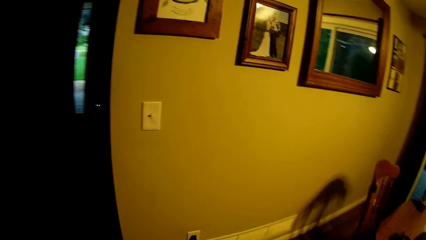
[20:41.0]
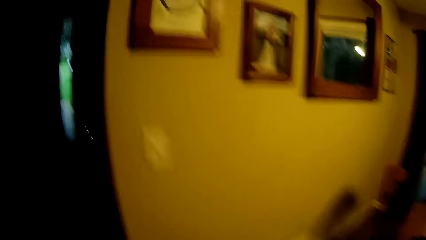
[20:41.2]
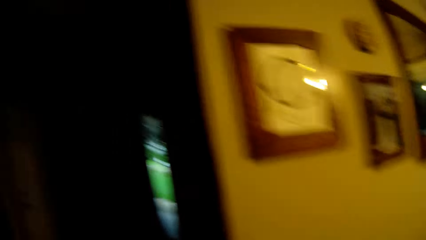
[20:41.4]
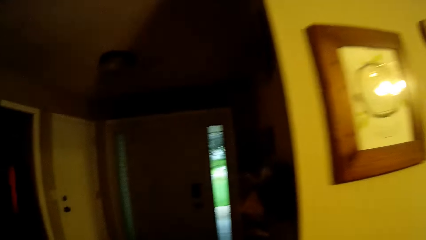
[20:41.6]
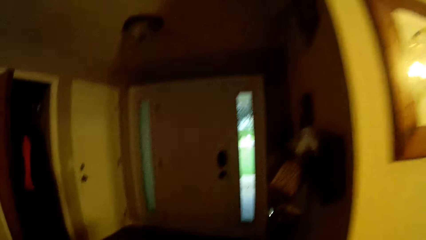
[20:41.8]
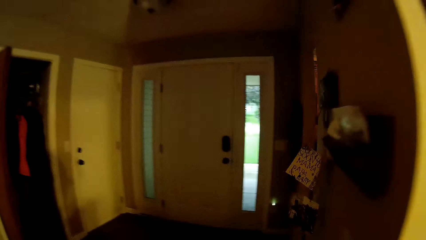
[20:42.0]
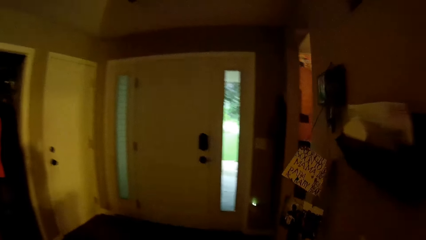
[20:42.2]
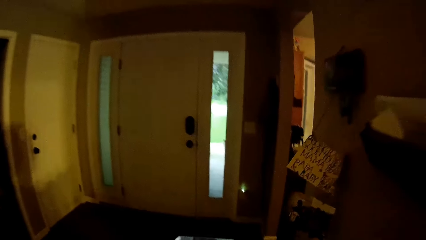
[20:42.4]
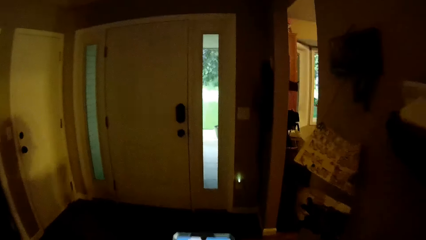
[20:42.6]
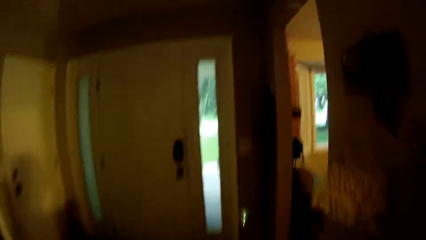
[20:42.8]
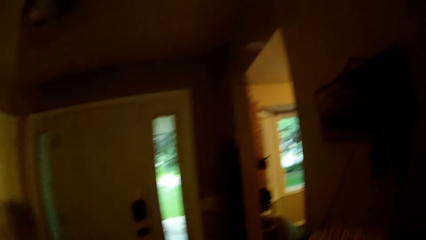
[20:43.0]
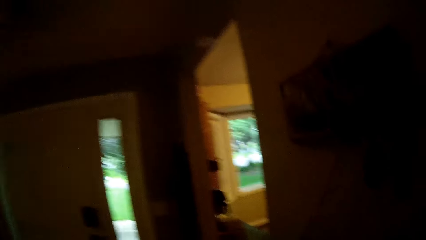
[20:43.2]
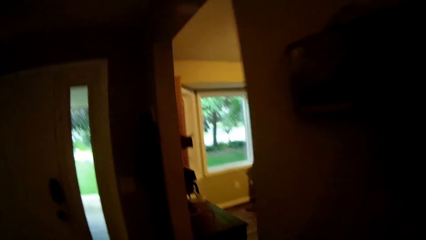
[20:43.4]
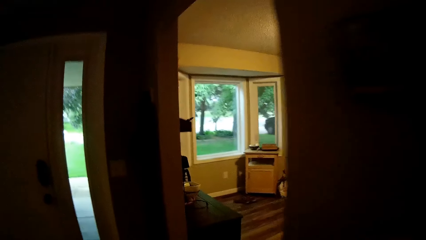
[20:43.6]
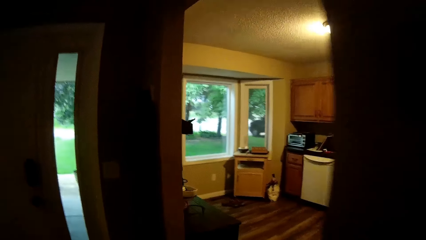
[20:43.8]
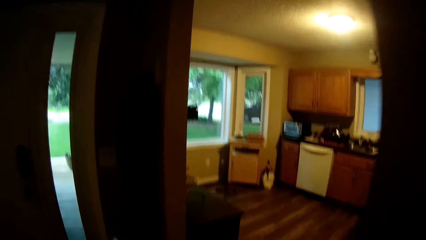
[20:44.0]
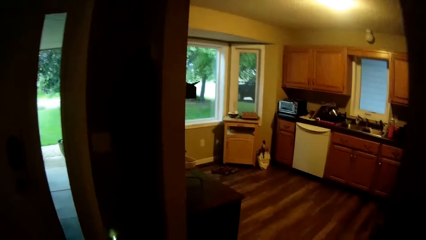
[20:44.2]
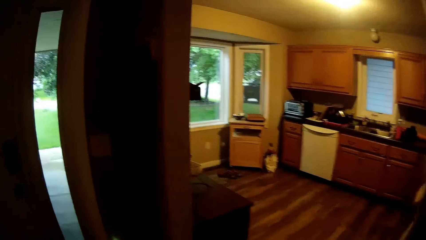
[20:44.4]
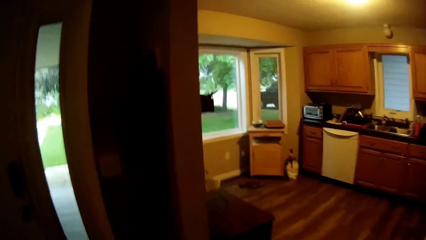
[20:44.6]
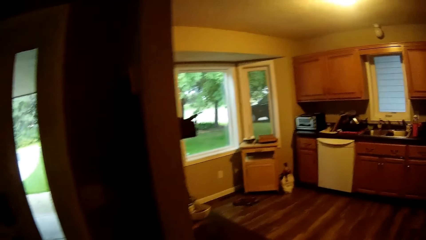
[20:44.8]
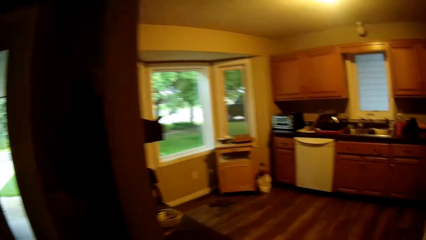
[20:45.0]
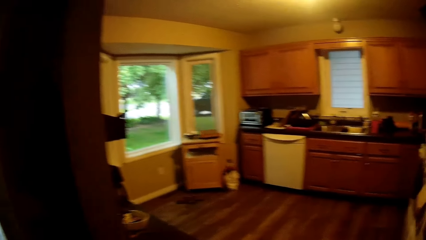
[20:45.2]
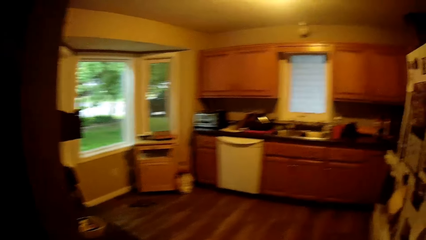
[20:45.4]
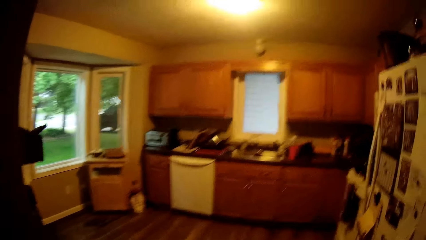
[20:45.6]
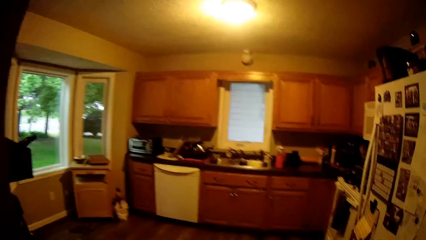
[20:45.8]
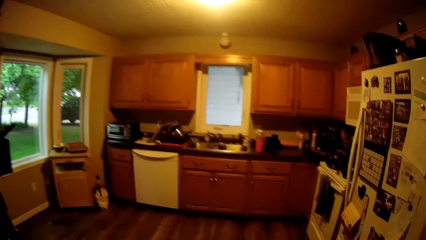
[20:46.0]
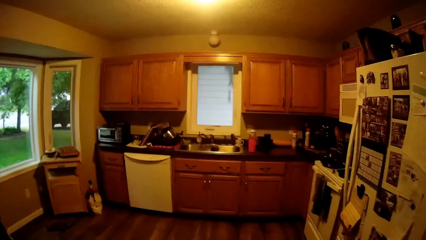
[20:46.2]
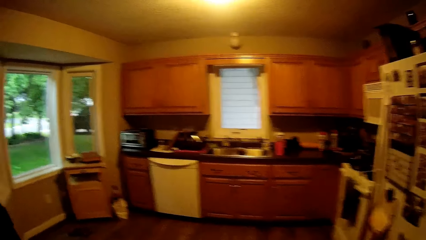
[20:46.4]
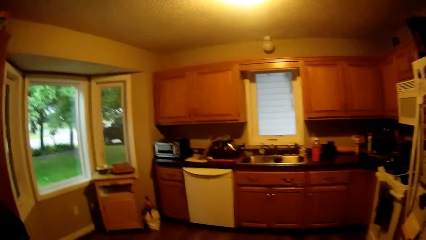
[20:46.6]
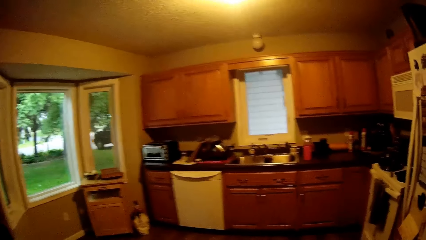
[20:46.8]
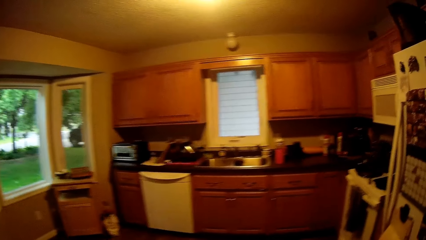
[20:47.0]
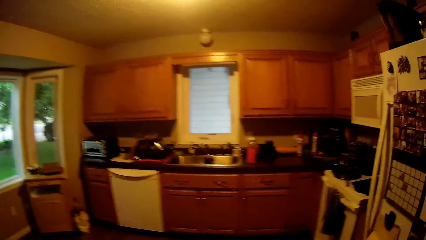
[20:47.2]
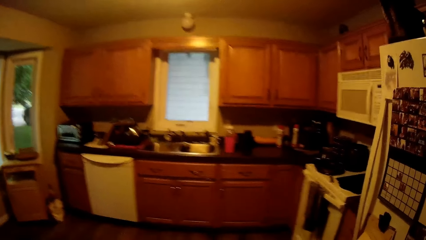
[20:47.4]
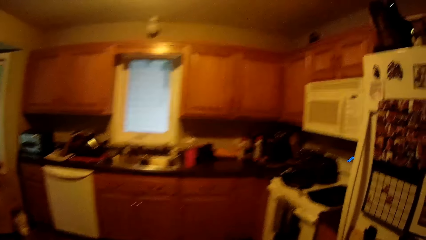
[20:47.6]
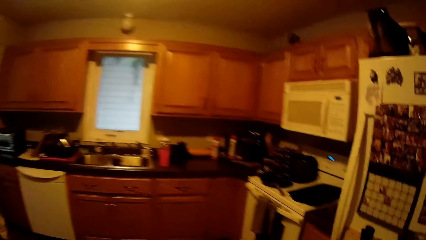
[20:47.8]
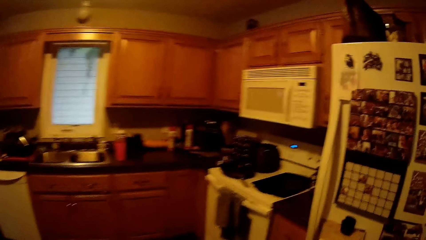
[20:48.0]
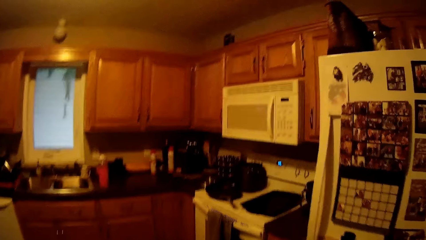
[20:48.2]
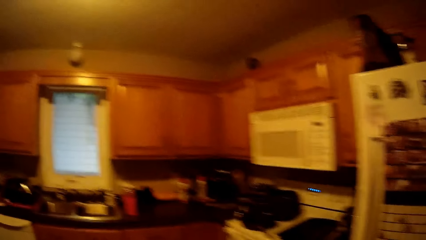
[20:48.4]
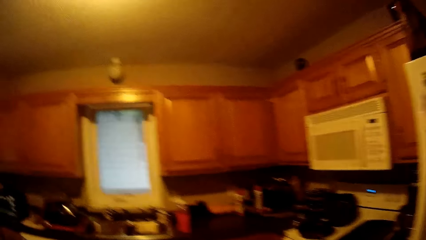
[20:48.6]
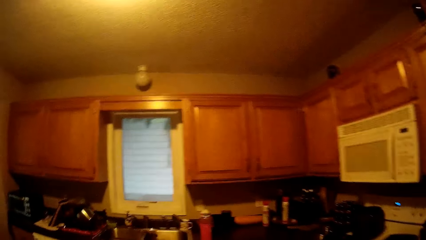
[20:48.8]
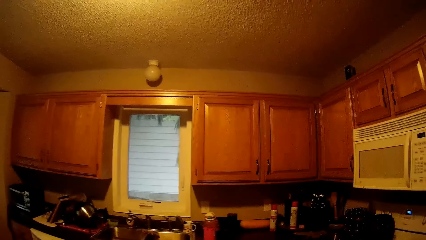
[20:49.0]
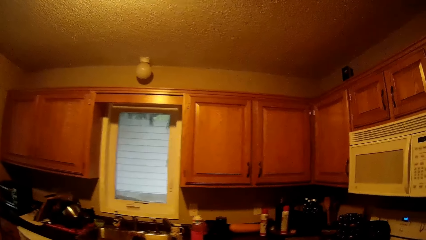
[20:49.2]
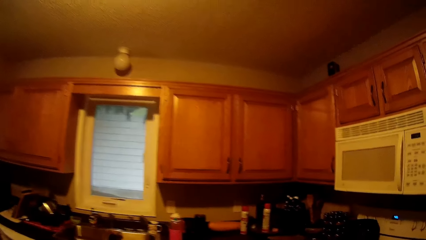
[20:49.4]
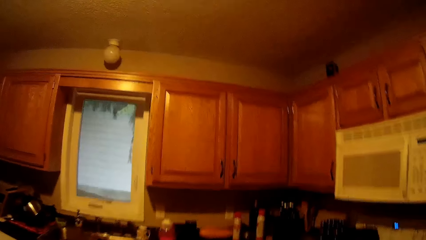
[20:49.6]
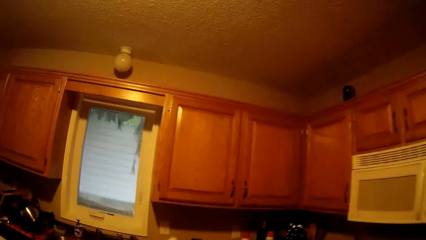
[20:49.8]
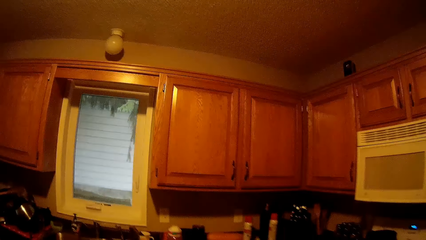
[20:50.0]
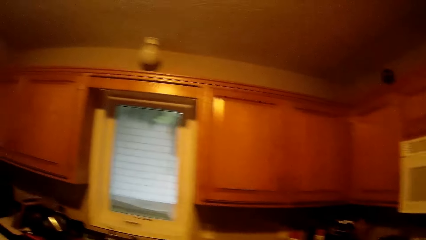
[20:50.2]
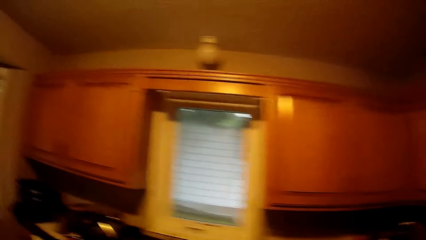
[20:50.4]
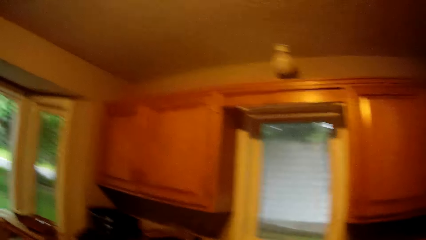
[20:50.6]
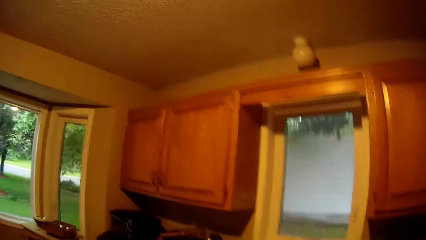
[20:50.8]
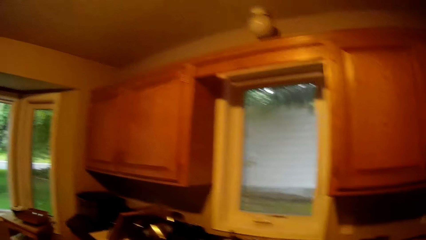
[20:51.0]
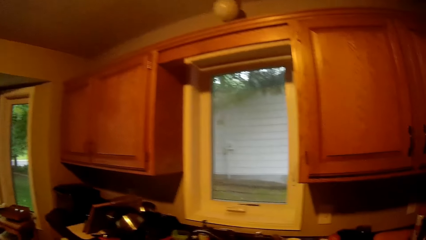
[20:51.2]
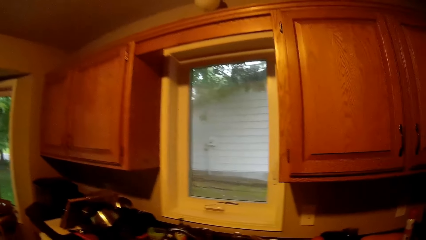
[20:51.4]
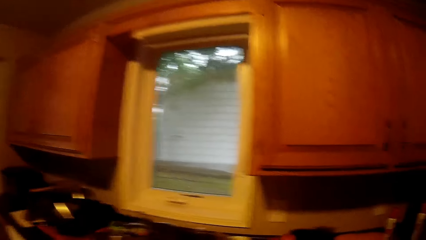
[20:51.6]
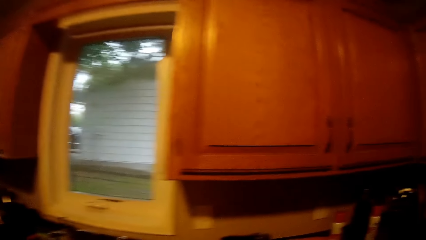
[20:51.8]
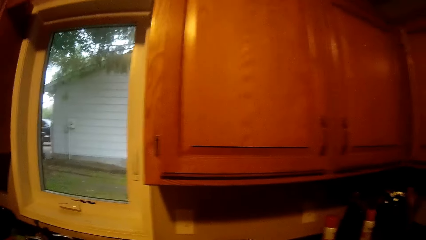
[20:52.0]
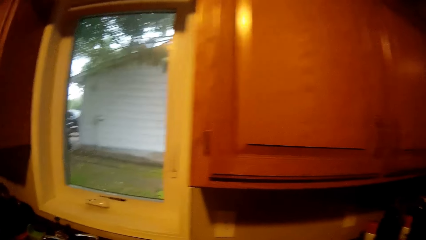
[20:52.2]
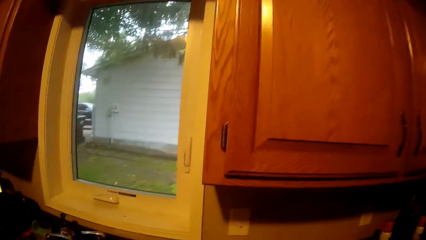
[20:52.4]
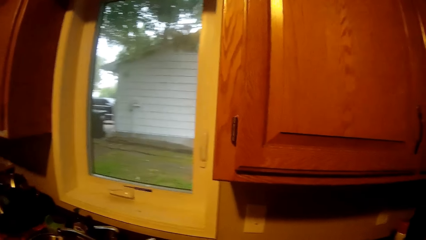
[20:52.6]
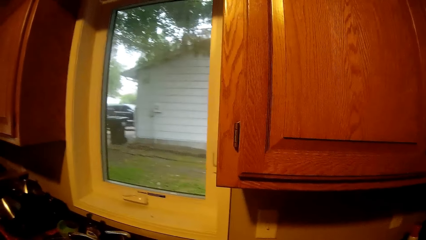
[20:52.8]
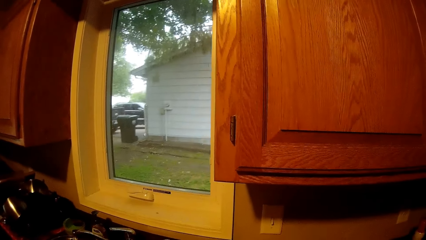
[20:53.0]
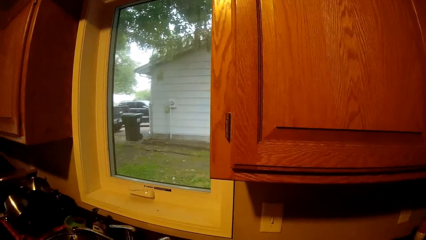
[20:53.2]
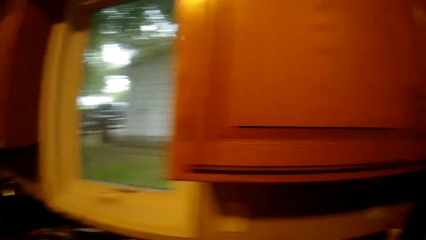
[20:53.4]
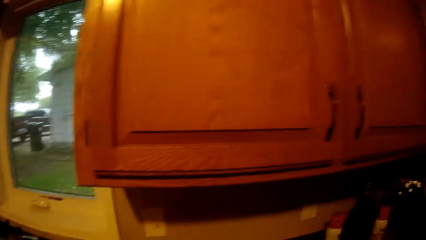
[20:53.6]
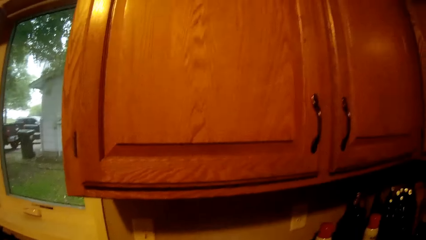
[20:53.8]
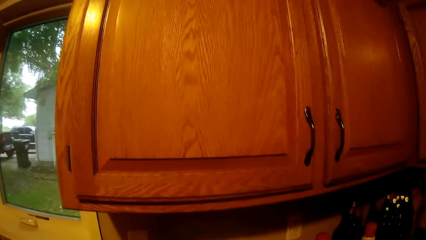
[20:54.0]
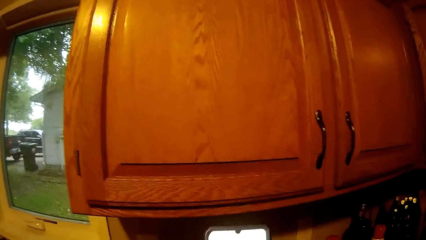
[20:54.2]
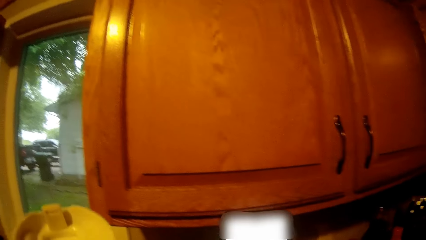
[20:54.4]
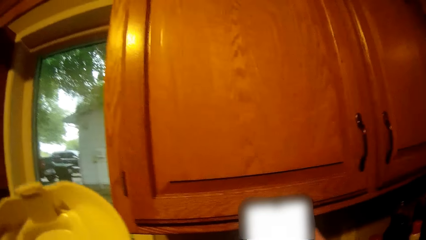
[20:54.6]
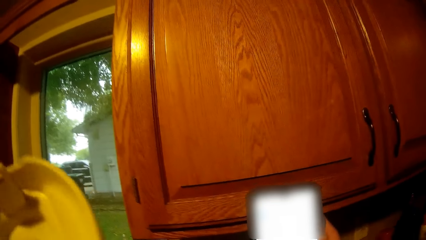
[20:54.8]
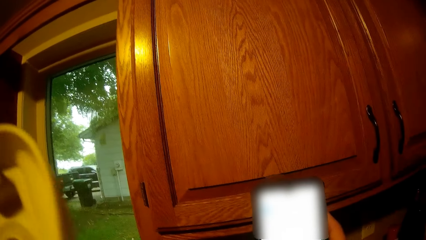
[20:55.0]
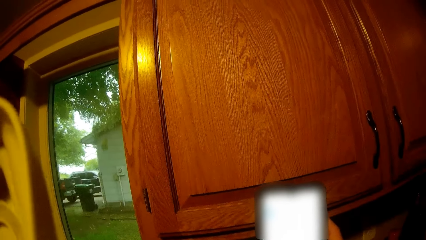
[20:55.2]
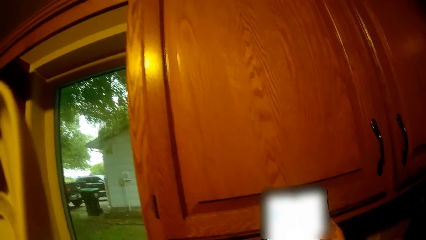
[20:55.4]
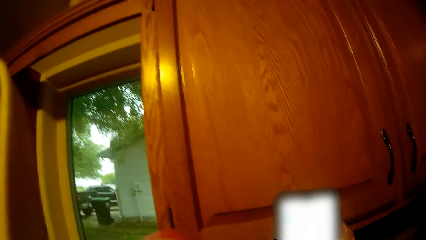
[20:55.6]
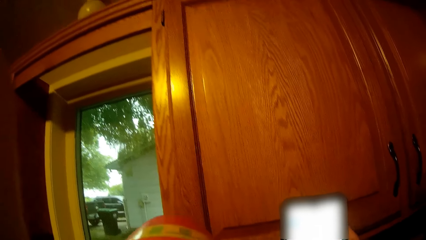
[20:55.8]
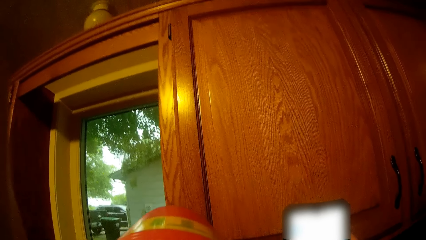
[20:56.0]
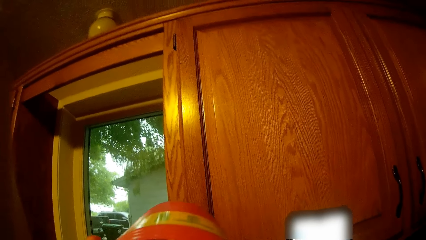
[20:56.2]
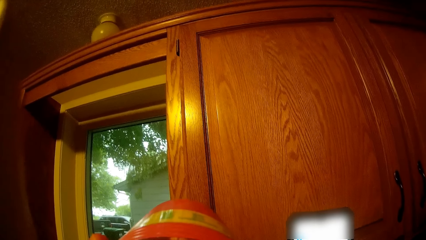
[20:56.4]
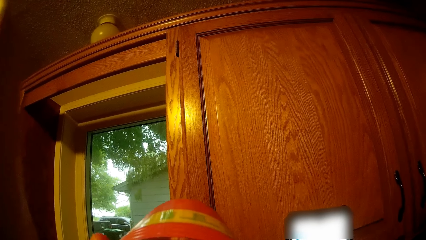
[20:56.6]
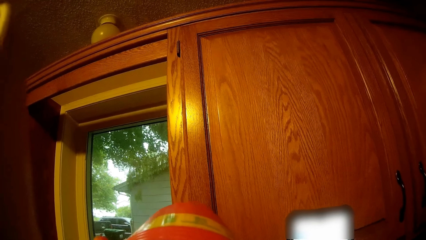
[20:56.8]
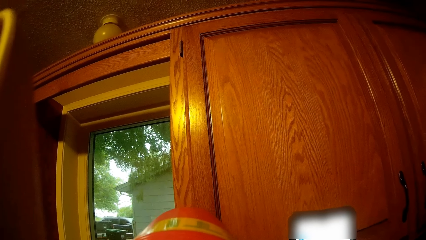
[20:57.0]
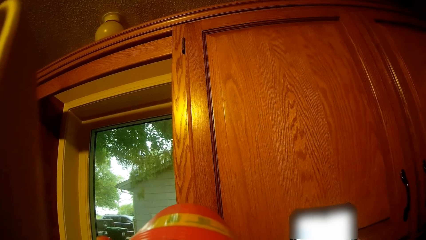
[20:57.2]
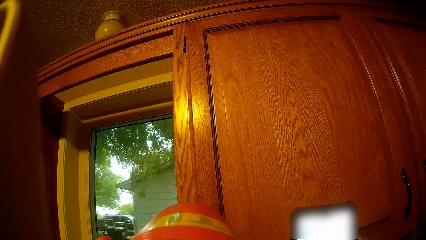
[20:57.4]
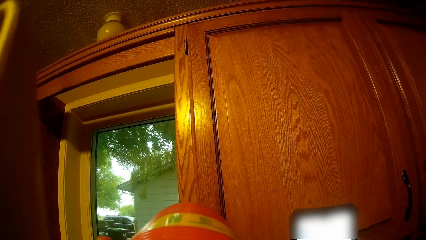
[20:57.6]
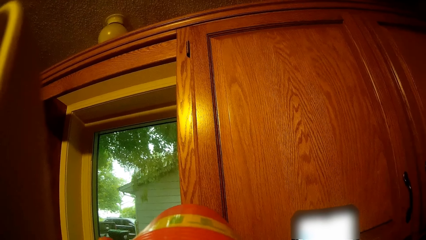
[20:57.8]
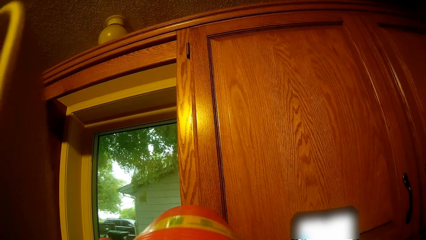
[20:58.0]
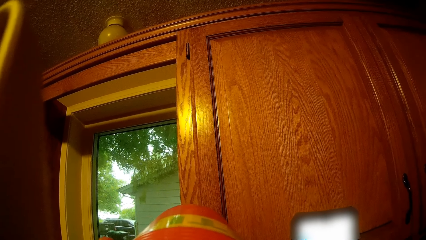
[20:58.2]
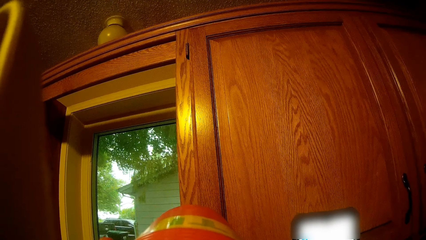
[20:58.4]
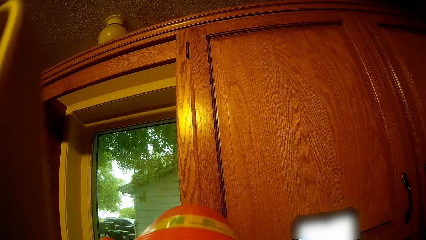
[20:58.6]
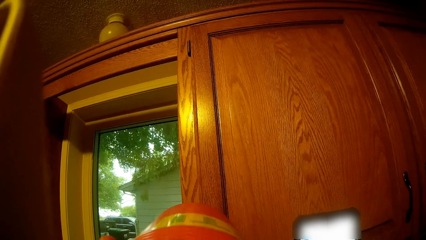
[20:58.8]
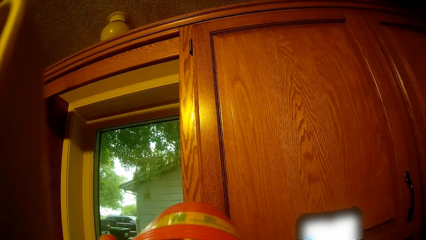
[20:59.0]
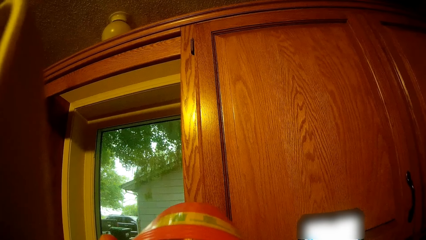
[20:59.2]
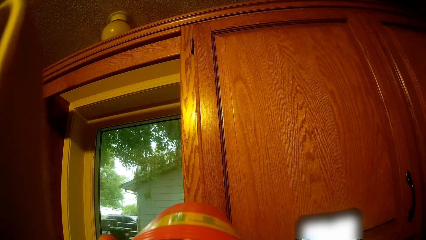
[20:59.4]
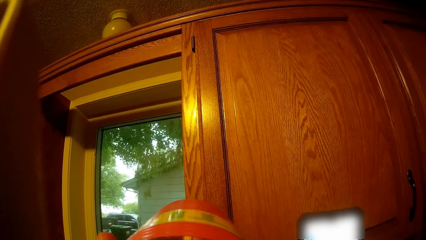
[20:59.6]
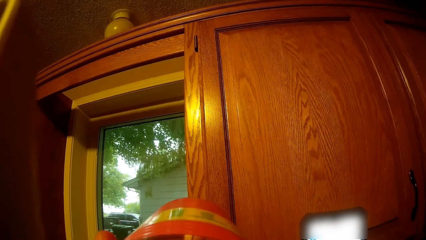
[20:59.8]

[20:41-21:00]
The camera wearer moves towards the room. They look around the kitchen. They stand near the cupboard. They raise a bowl.
